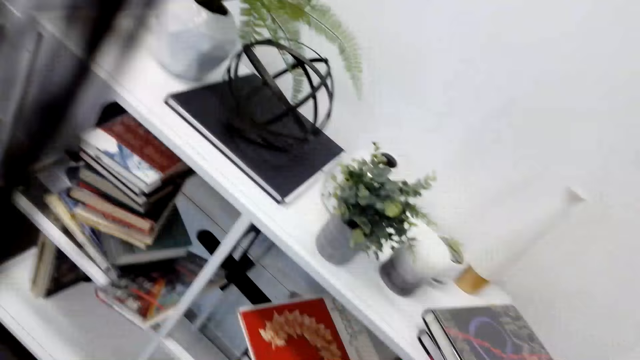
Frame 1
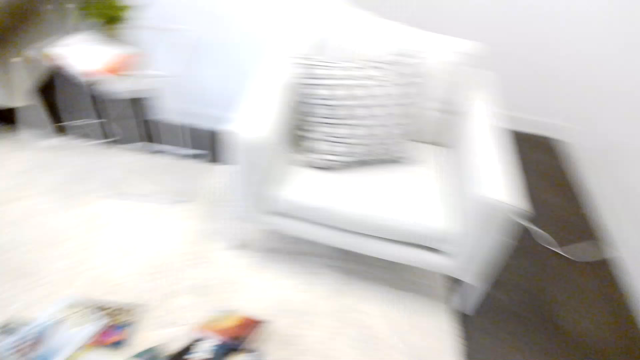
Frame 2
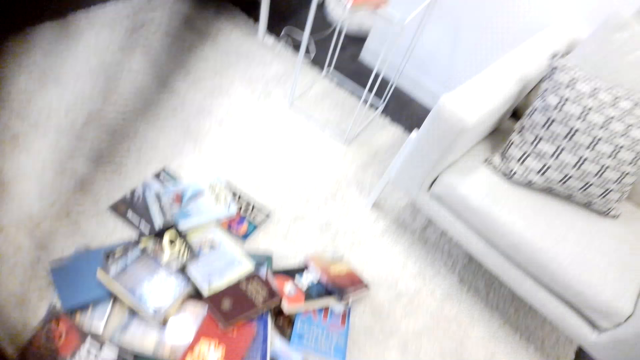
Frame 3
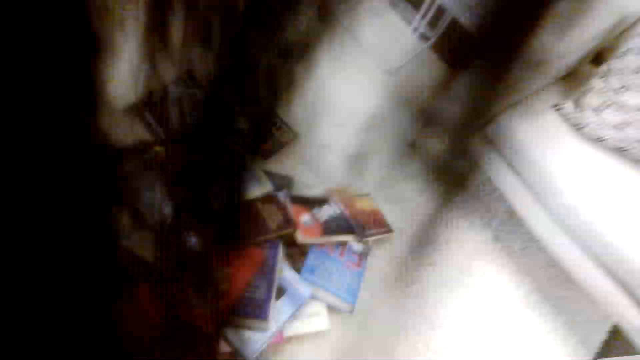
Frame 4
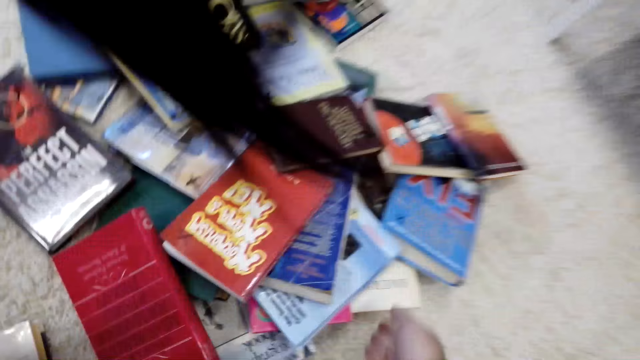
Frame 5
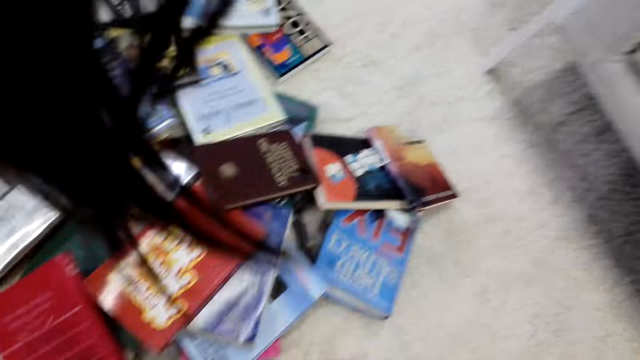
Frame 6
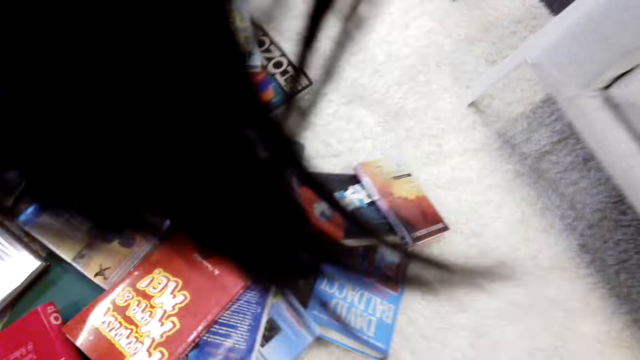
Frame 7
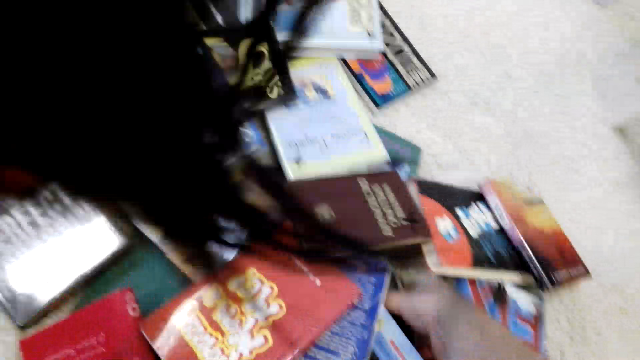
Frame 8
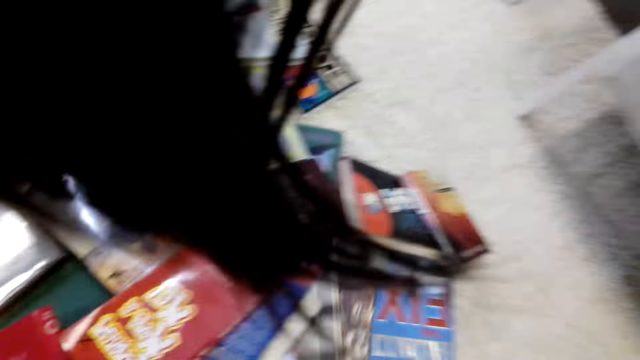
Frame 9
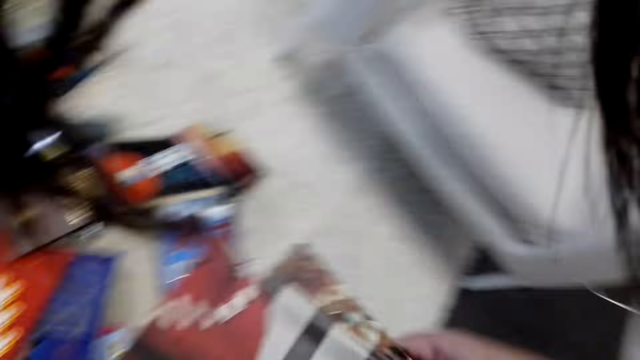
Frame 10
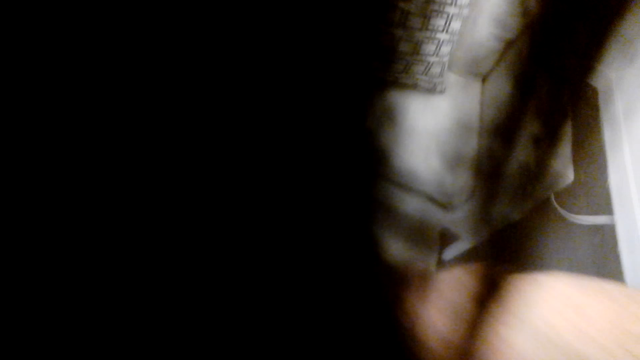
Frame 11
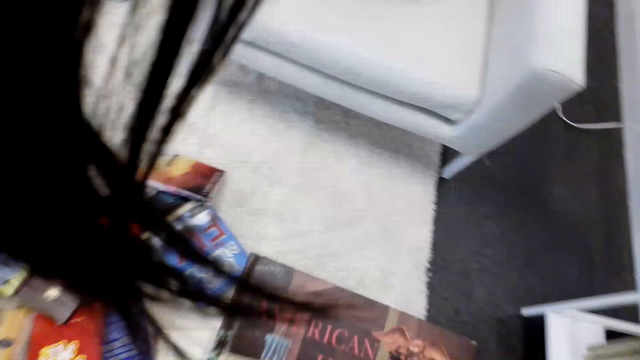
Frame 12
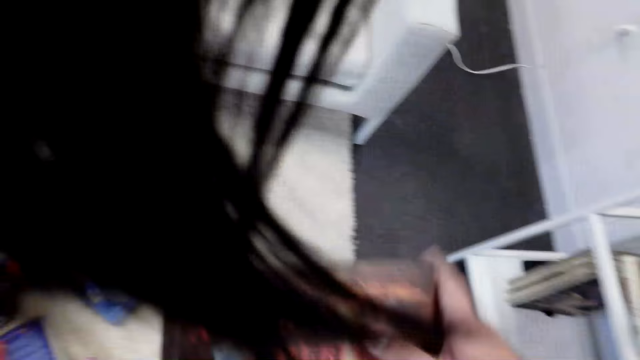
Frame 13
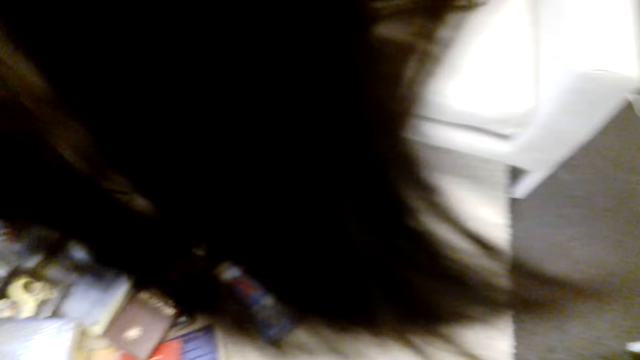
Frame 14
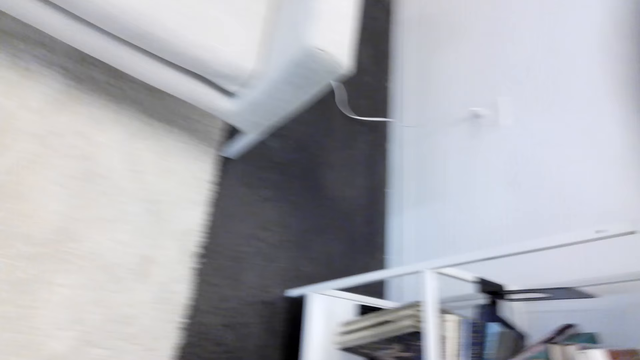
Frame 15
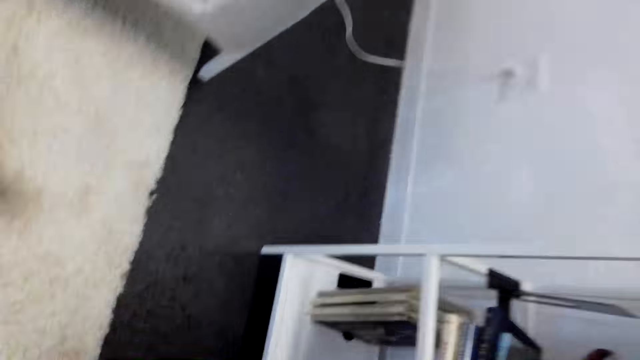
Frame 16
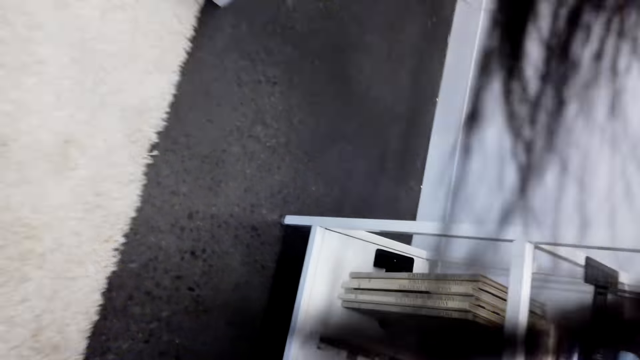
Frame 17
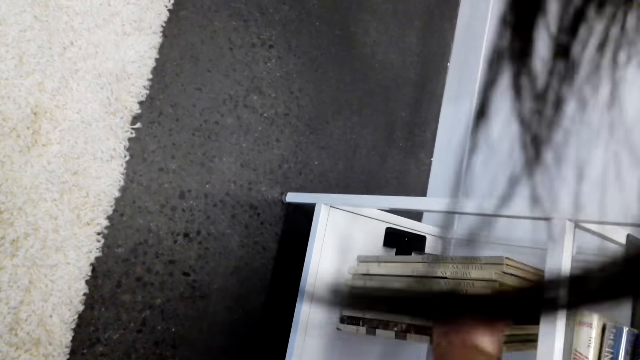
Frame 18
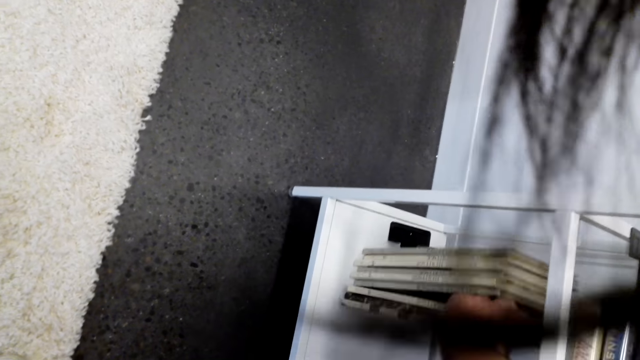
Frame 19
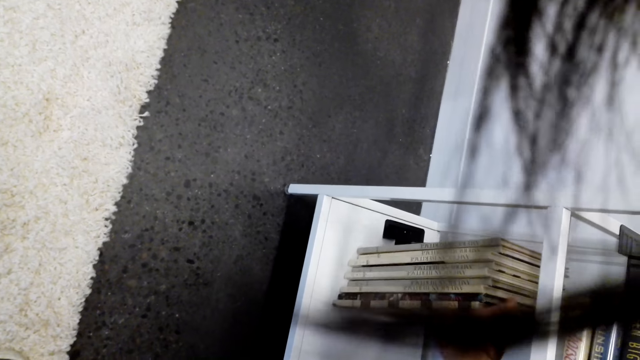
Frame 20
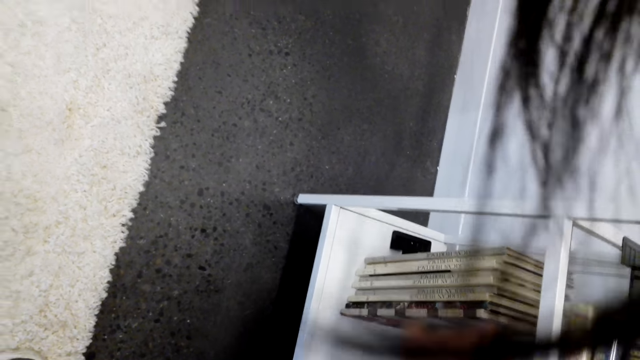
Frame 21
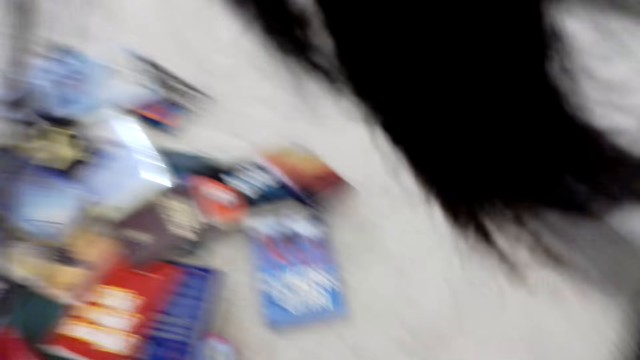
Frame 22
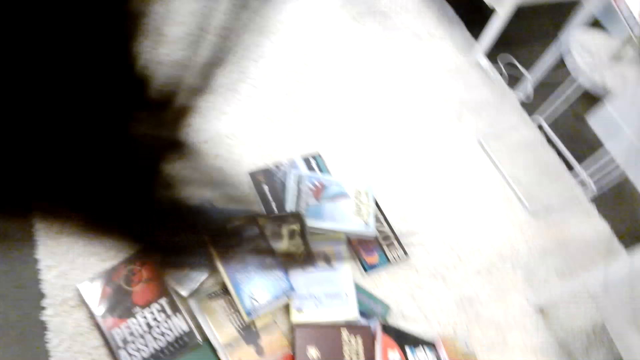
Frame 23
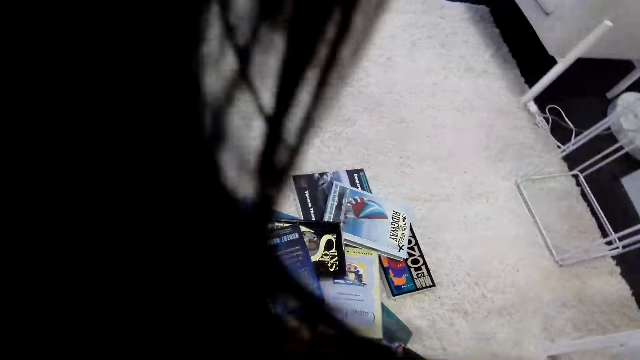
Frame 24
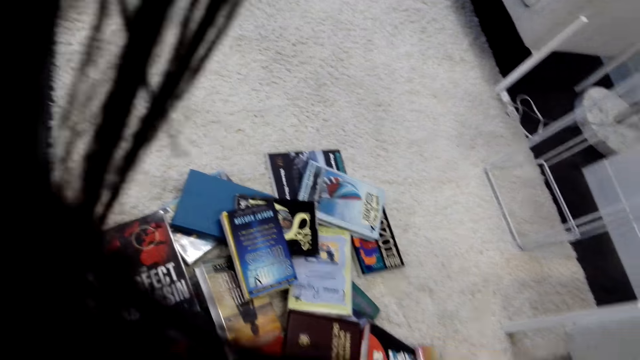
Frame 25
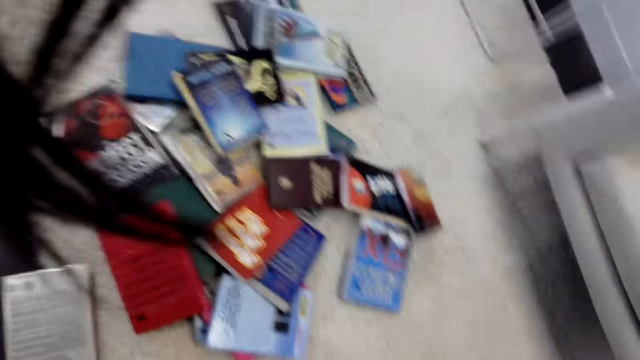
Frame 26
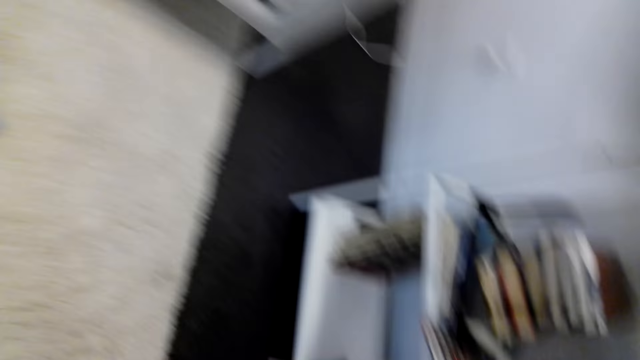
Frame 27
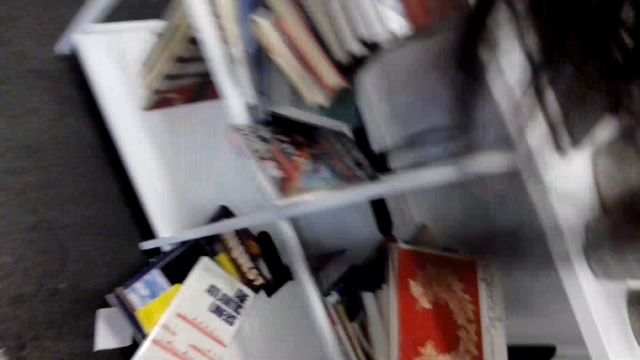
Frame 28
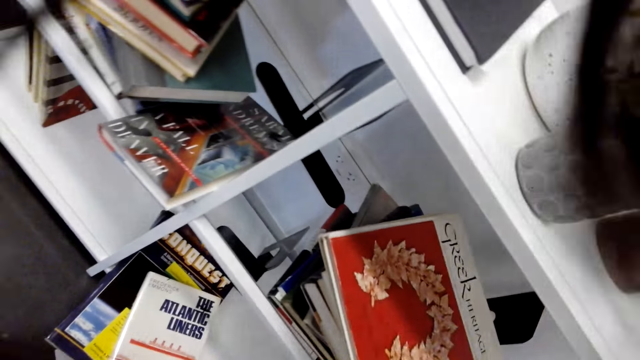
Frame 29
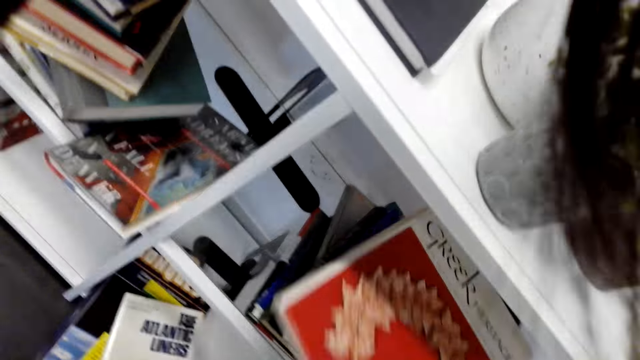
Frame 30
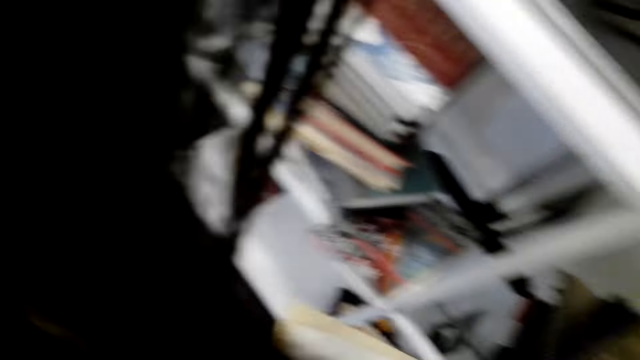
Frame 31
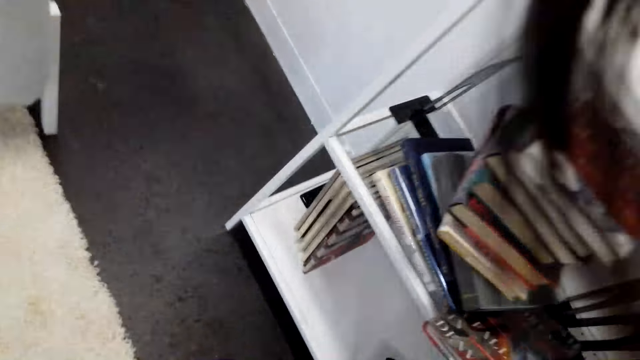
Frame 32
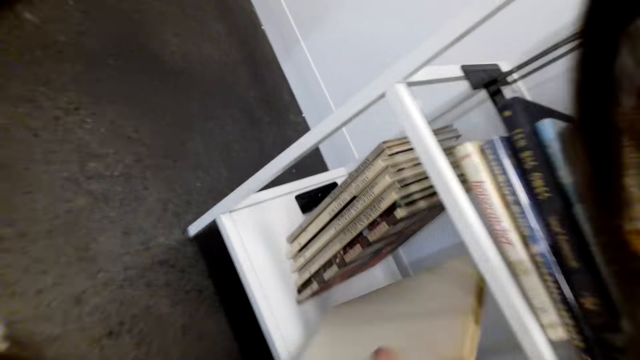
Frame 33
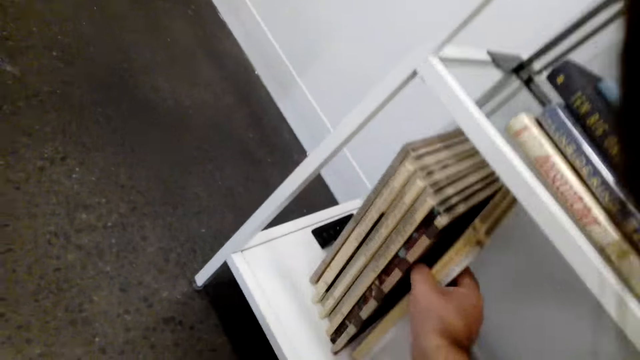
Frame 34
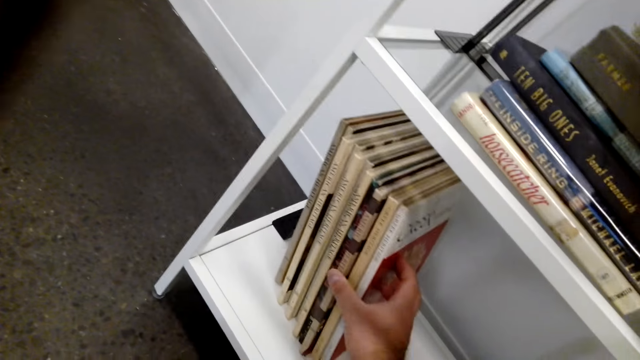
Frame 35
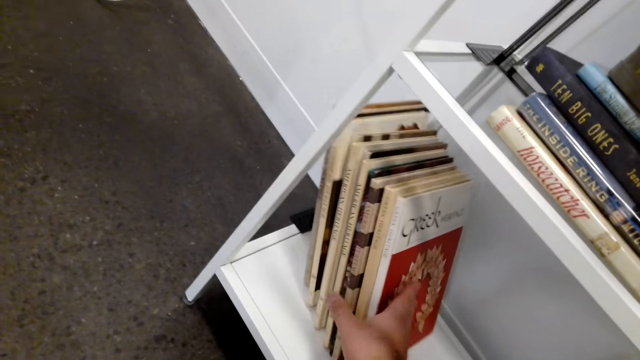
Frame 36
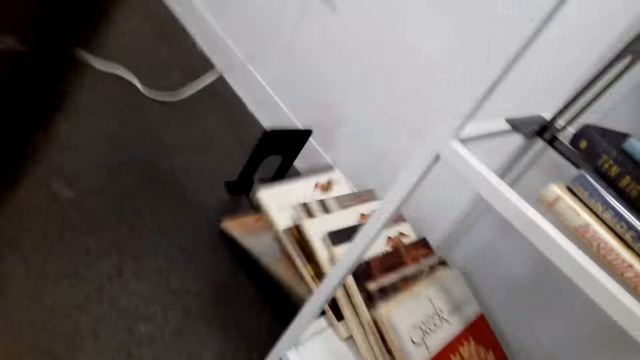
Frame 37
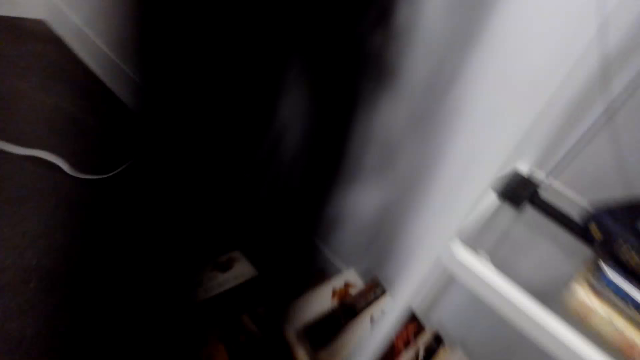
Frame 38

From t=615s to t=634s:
The camera wearer takes a book from the floor. They put the book in the shelf. They lift books. They put a book on the shelf.

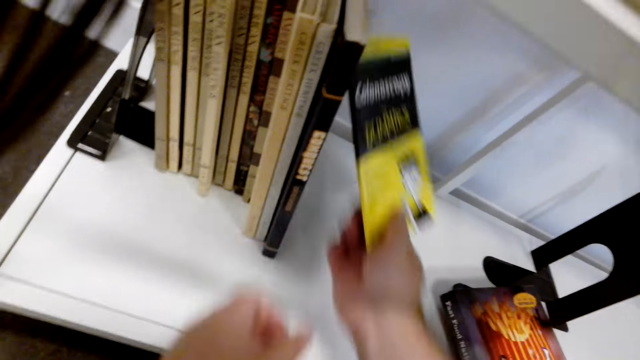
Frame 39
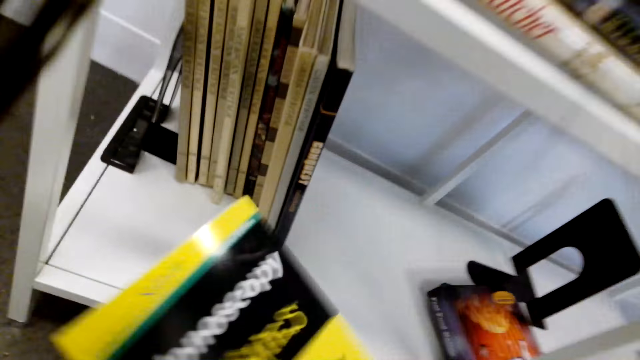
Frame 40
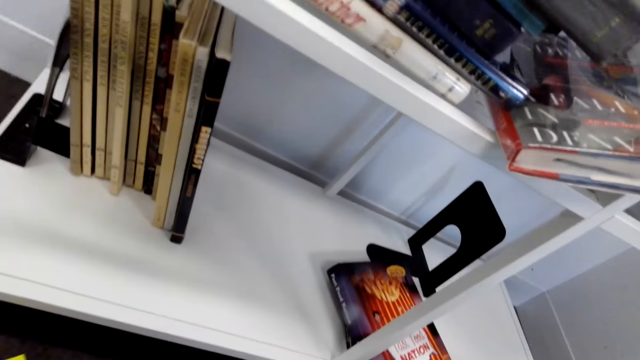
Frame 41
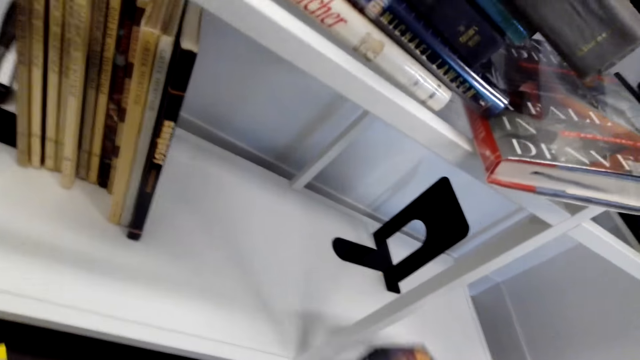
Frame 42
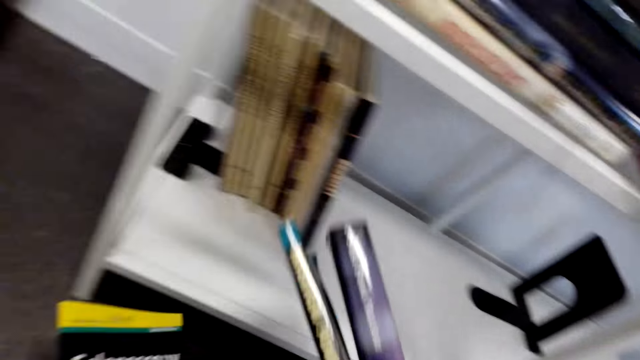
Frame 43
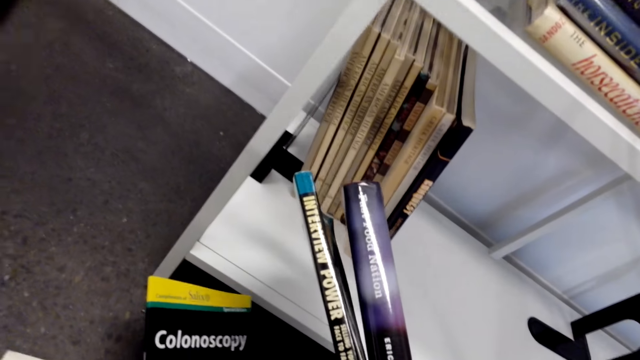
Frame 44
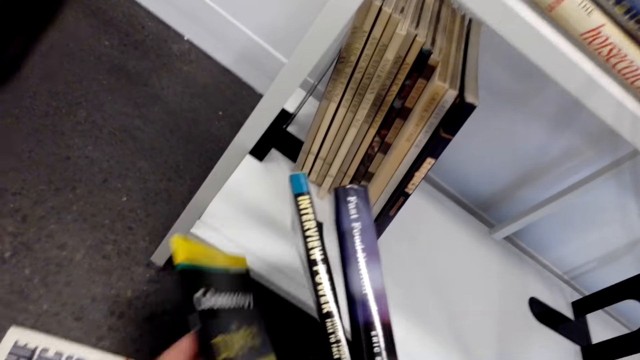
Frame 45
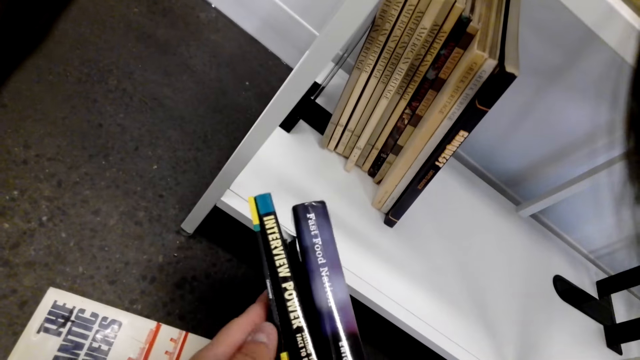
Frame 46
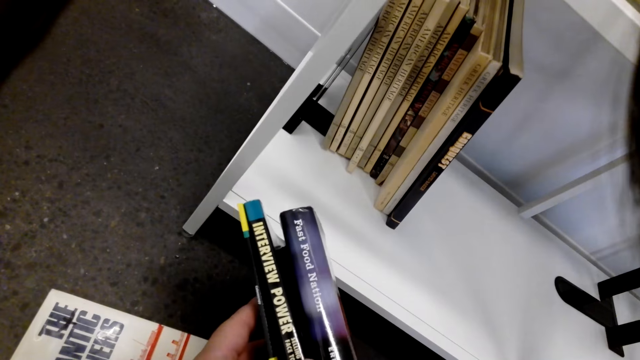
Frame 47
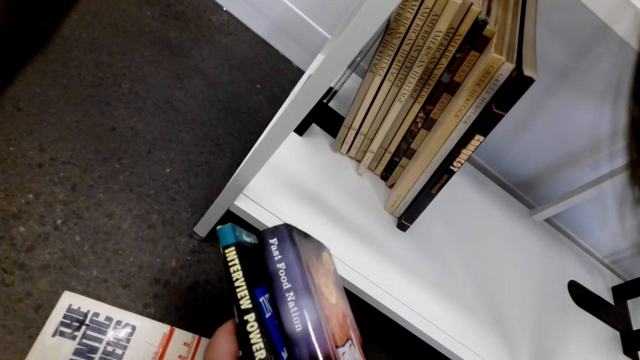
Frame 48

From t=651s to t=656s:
The camera wearer lifts books.
